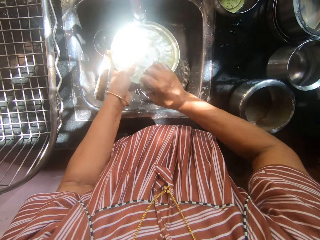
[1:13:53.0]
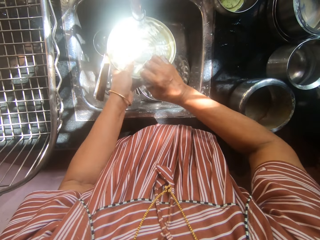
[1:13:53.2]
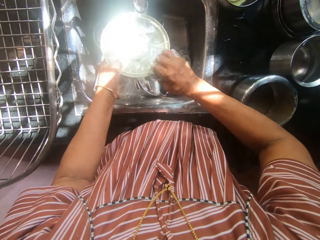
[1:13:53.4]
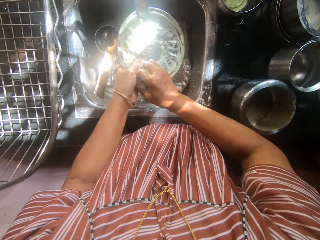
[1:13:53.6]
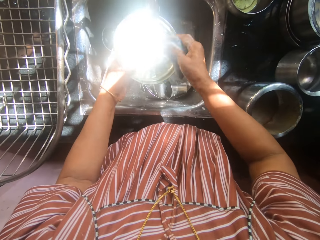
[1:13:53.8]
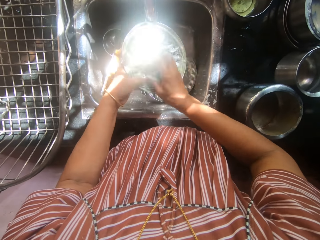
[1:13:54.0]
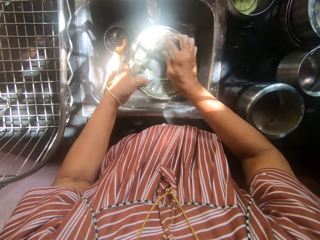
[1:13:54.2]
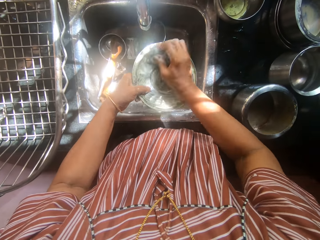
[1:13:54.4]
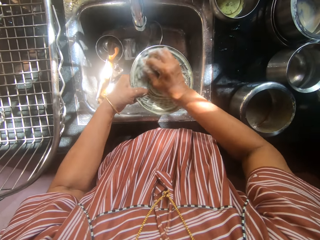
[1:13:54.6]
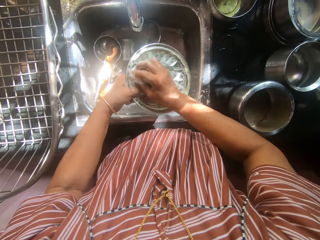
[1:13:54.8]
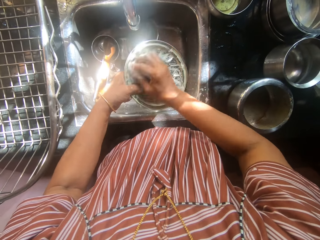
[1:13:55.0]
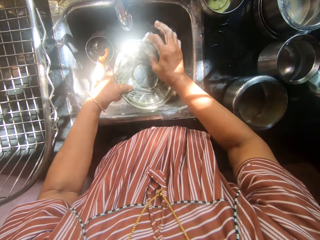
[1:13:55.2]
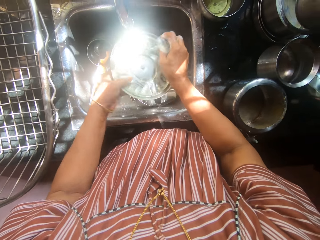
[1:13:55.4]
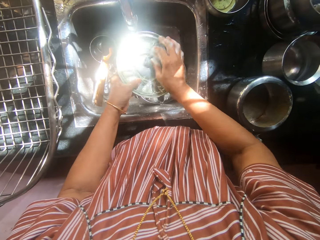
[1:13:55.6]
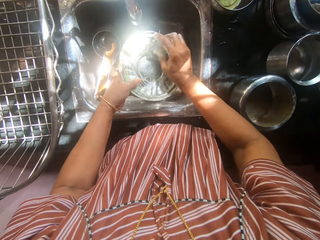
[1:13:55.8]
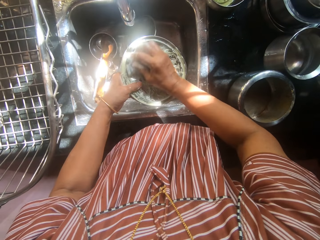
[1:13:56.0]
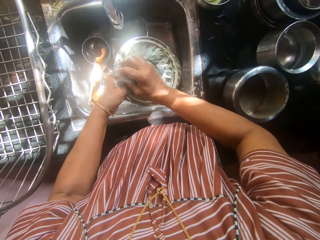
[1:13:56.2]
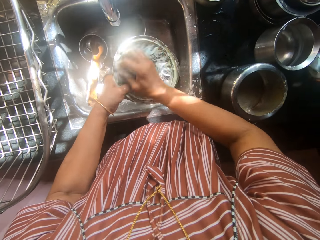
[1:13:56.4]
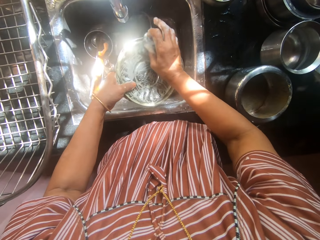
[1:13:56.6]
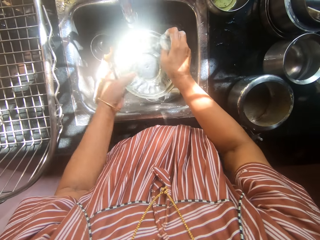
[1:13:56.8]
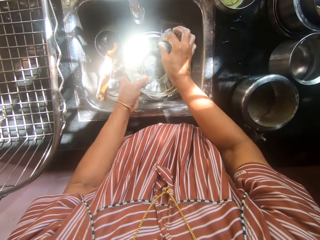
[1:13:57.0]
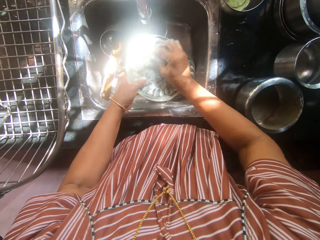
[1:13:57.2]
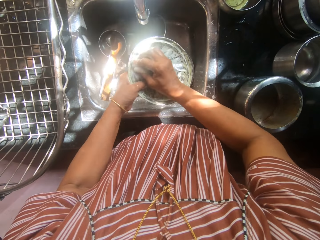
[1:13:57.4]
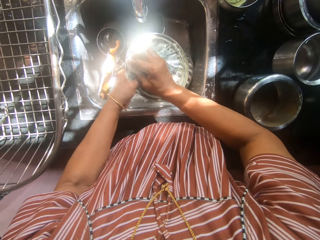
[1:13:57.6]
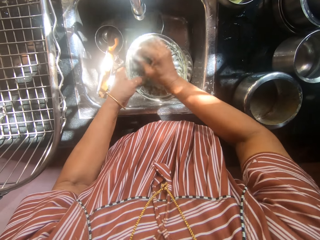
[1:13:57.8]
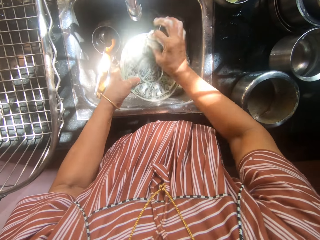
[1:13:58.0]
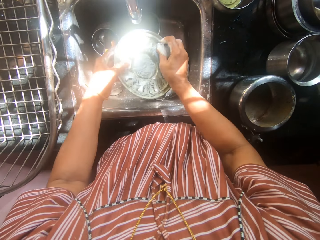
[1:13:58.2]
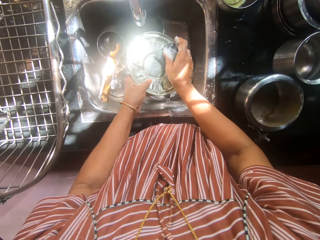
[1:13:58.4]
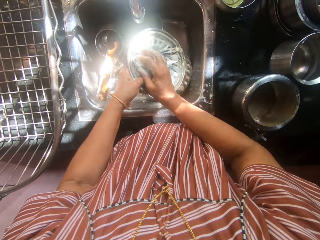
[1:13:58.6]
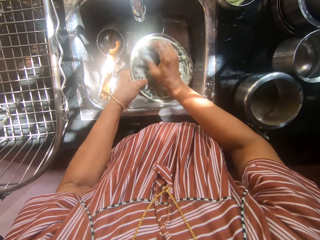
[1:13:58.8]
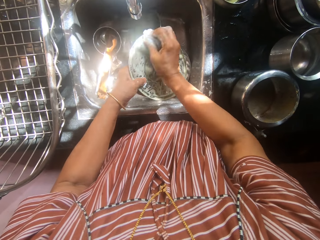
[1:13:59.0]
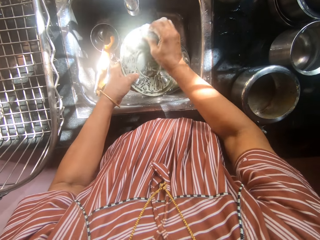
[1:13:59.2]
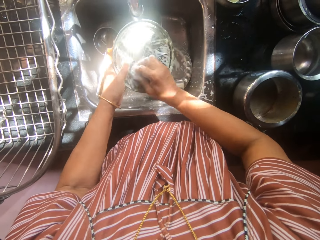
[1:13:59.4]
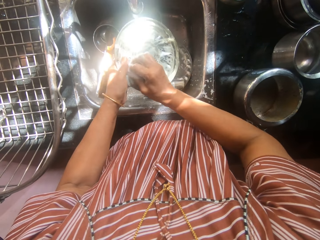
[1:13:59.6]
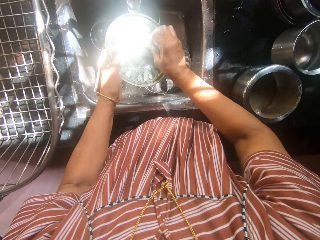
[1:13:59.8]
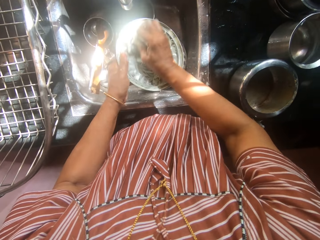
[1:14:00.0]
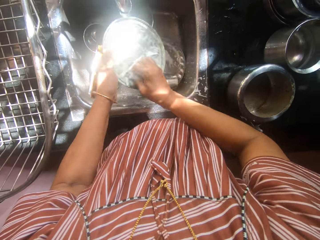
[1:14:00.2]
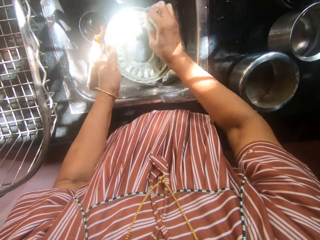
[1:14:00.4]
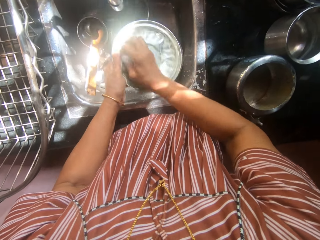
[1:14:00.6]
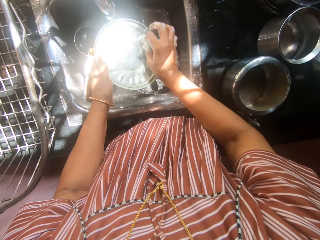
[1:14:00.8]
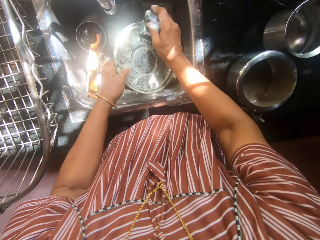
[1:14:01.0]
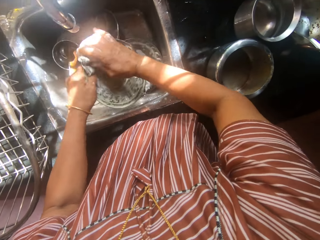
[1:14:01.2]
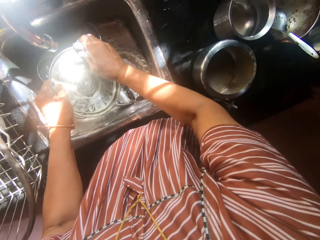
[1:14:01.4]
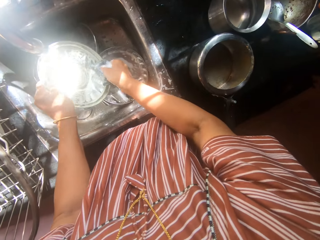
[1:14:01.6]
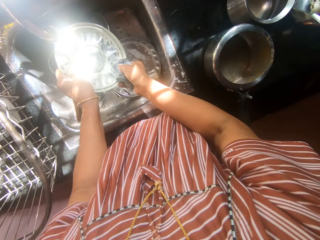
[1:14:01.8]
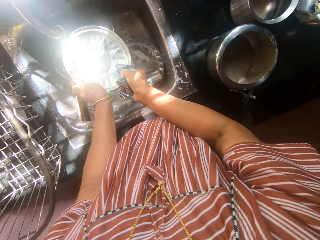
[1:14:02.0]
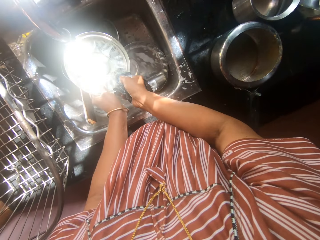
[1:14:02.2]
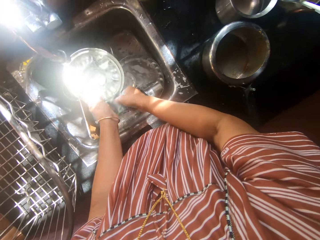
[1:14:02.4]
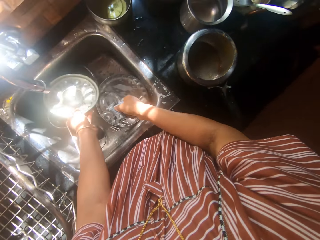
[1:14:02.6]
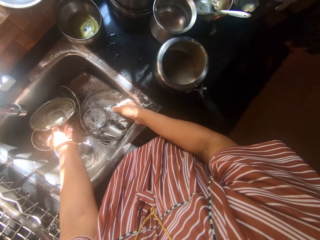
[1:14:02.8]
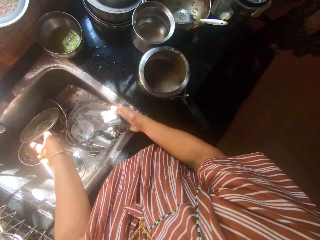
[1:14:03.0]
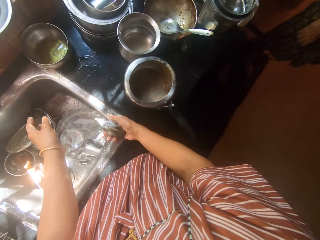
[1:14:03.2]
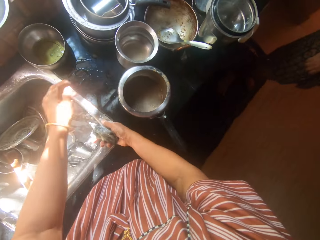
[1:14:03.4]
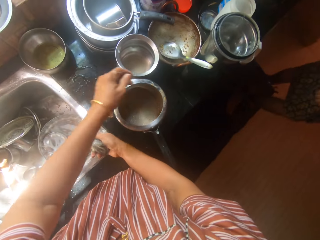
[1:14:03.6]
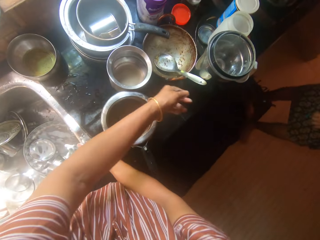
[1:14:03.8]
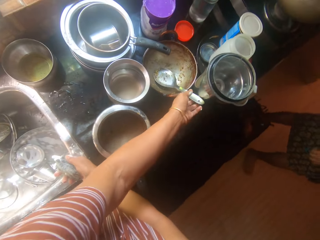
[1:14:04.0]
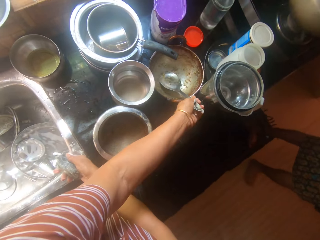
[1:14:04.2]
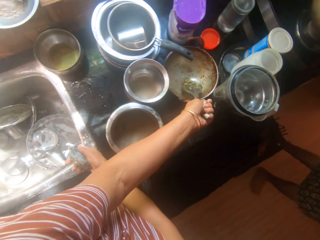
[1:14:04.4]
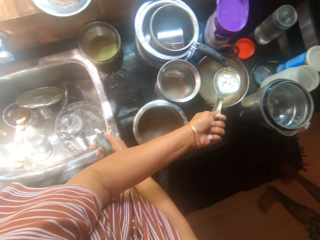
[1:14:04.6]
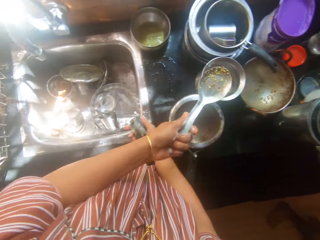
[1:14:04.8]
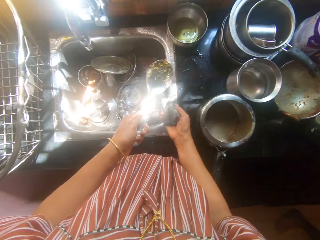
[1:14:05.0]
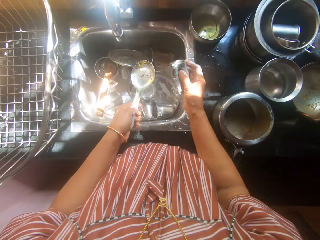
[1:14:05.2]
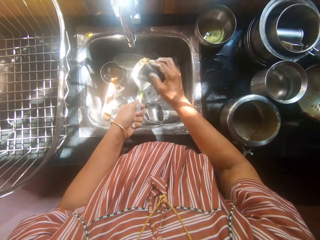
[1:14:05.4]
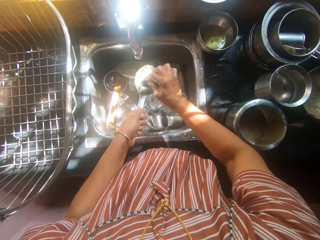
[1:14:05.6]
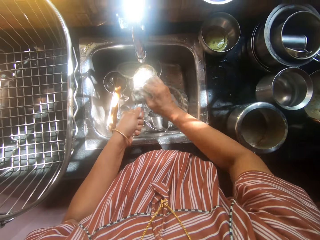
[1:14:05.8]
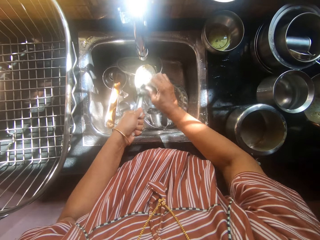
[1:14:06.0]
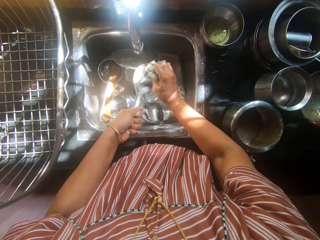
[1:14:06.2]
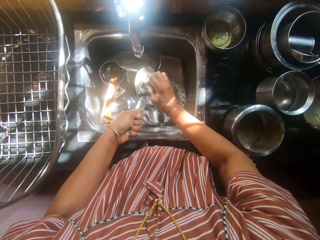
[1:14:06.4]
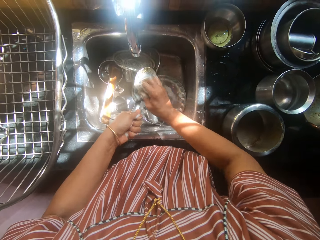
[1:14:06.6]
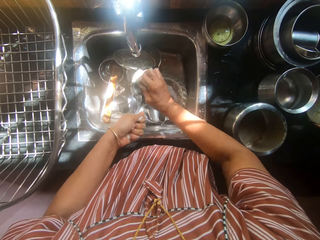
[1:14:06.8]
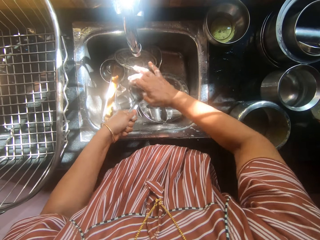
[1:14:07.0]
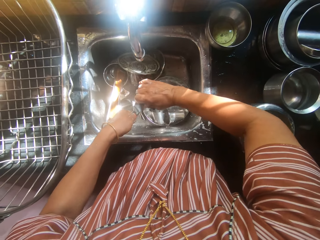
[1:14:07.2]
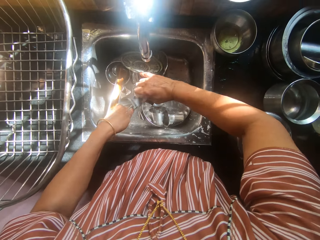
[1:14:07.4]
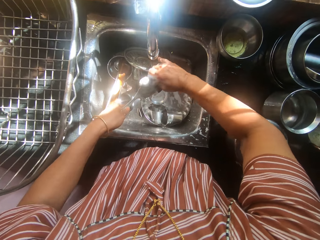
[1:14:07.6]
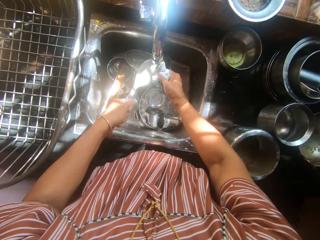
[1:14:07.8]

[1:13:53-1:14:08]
The man places the first pot on the kitchen worktop. The camera wearer drops the pan's cover into the sink with her left hand. She picks another spoon from the kitchen worktop. She washes the second spoon with the sponge.

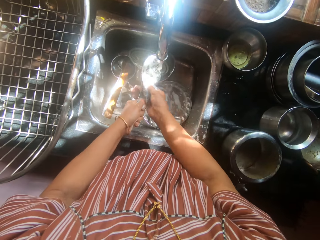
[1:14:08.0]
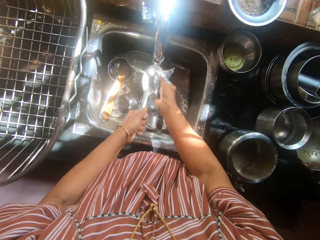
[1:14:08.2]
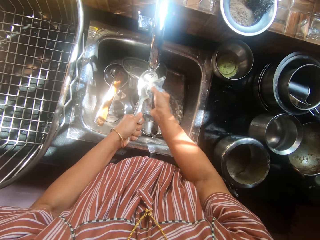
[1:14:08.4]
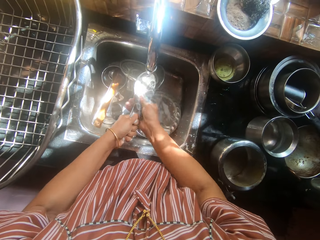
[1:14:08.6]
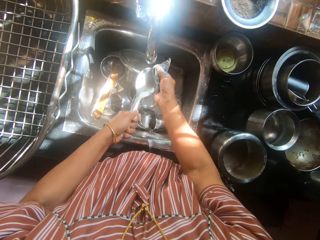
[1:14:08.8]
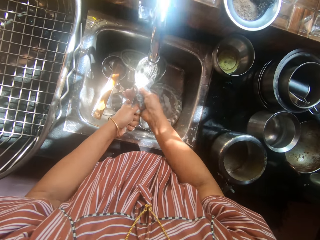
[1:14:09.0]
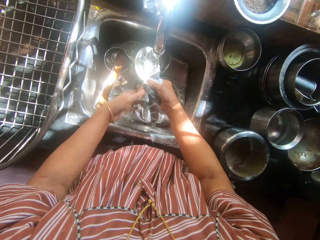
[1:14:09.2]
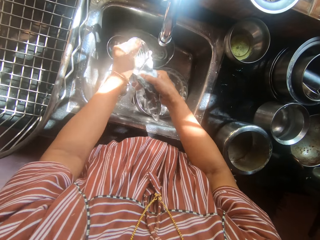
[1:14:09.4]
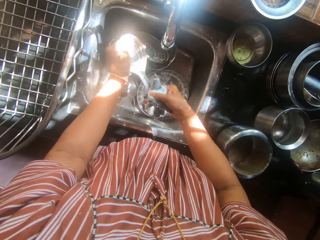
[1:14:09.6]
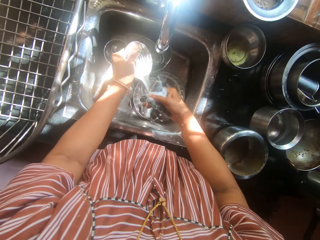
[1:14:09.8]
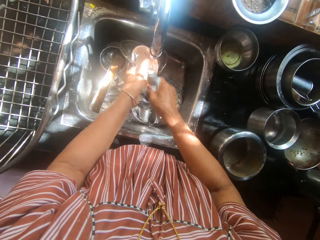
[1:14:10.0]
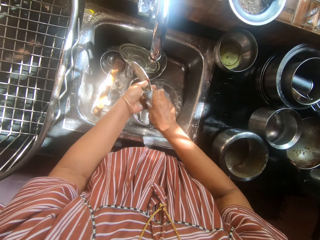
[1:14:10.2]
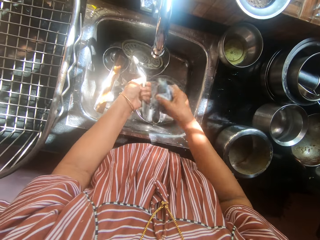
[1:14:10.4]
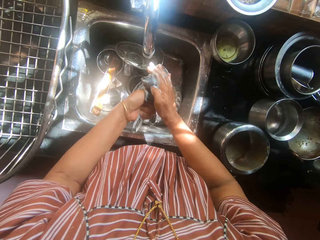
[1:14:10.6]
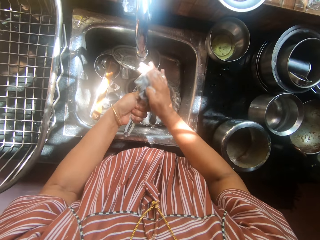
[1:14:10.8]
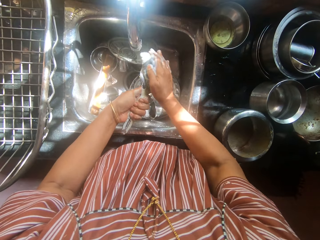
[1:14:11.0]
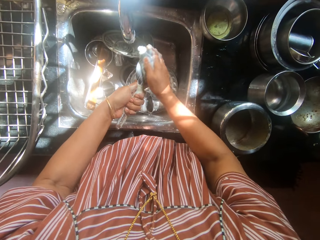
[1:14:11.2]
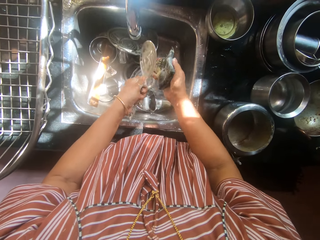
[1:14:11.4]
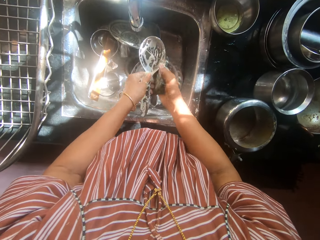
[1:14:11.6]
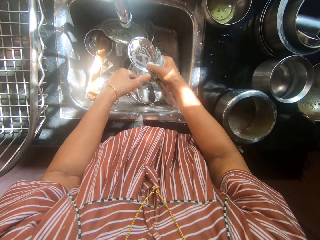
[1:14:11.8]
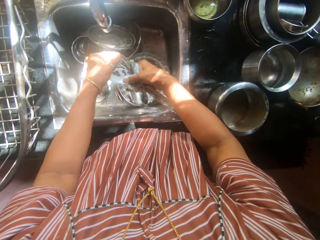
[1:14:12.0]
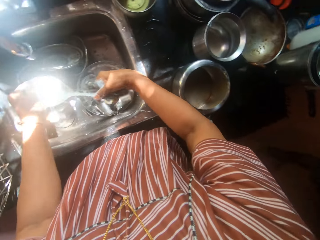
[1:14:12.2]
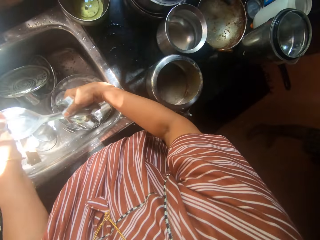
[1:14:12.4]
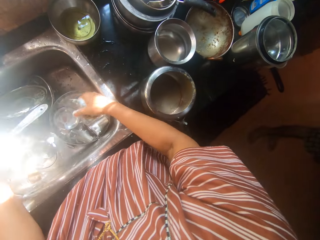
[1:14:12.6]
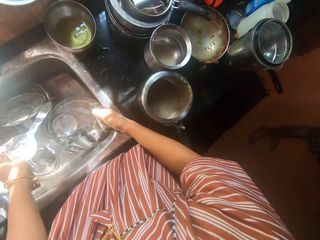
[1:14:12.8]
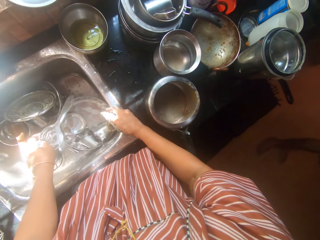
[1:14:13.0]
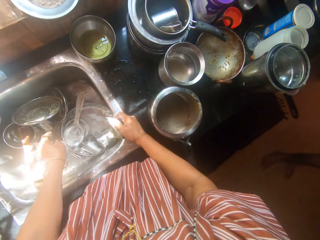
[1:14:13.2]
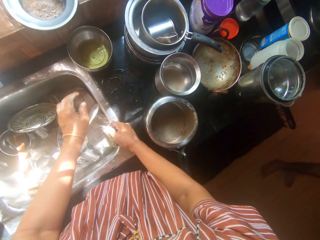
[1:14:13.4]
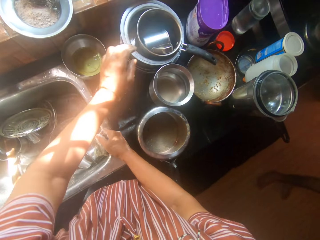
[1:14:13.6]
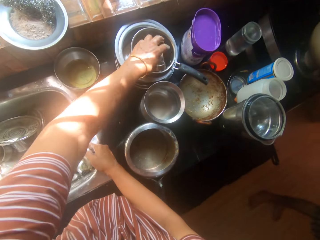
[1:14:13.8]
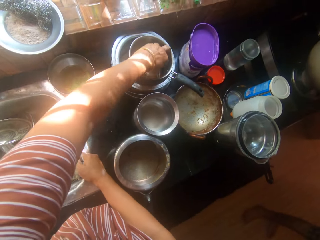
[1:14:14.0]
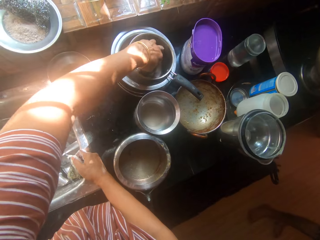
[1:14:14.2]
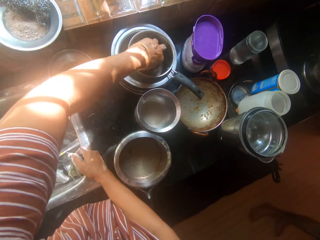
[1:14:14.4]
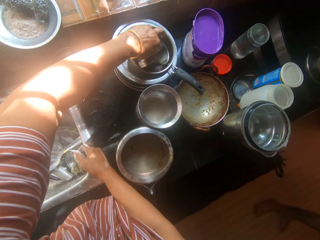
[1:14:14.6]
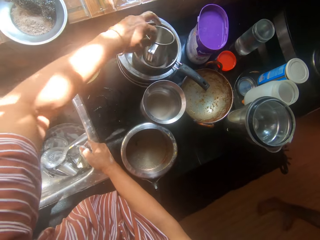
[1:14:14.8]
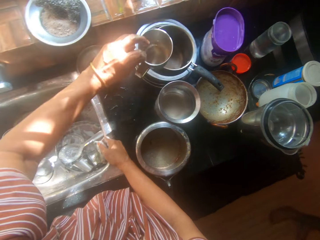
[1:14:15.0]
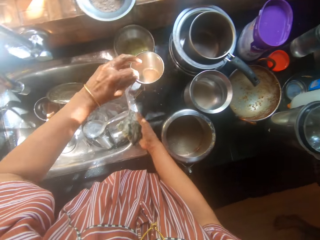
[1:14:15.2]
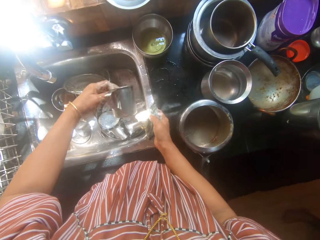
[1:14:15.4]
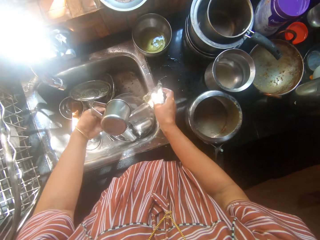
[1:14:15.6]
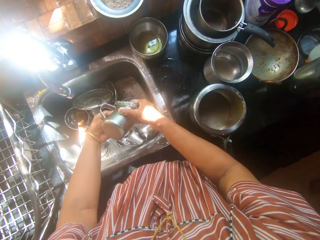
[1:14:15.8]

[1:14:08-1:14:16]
The camera wearer drops the second spoon into the sink with her left hand. She picks another cup from the kitchen worktop with her left hand.
